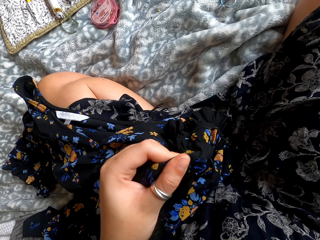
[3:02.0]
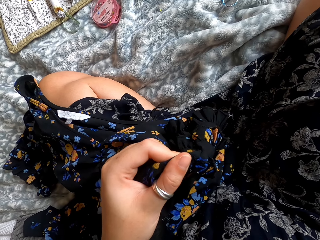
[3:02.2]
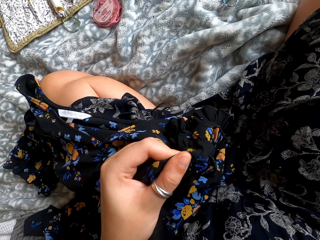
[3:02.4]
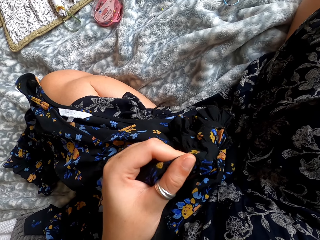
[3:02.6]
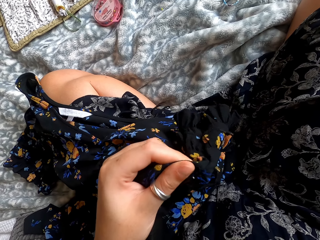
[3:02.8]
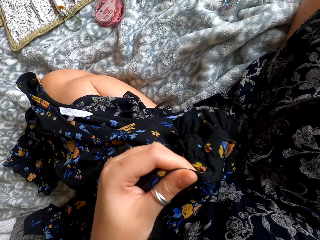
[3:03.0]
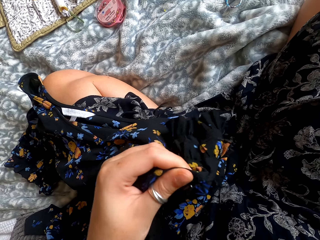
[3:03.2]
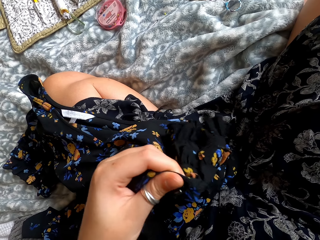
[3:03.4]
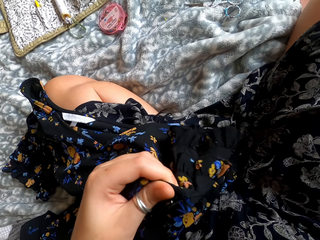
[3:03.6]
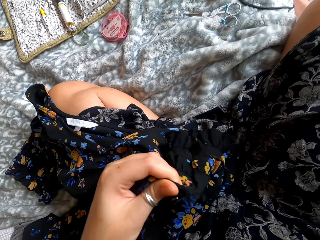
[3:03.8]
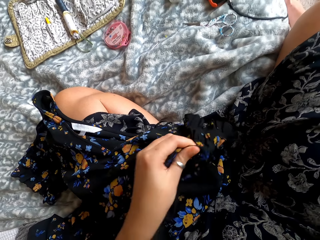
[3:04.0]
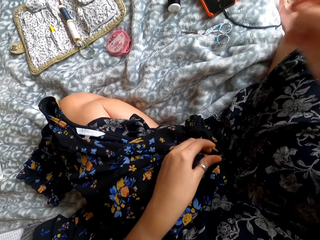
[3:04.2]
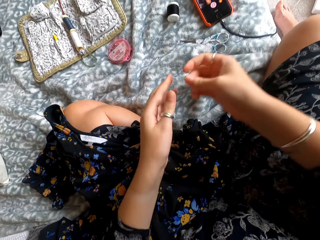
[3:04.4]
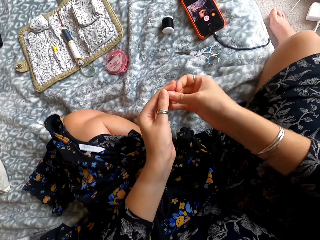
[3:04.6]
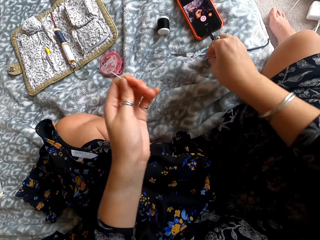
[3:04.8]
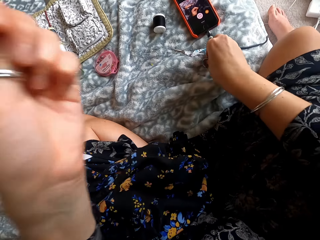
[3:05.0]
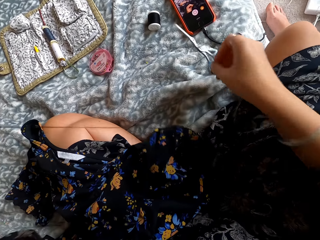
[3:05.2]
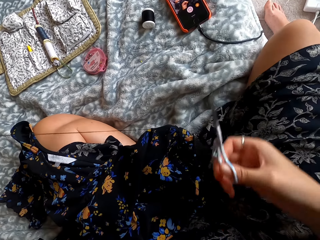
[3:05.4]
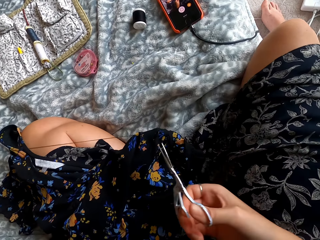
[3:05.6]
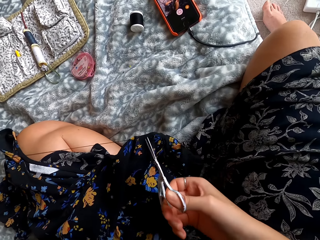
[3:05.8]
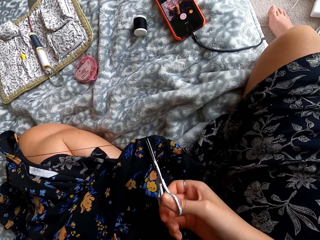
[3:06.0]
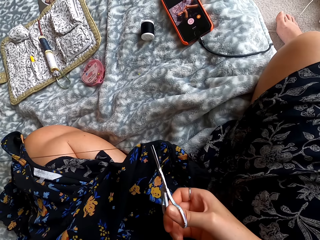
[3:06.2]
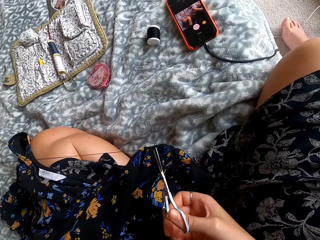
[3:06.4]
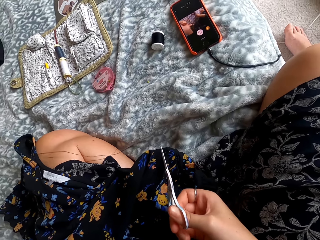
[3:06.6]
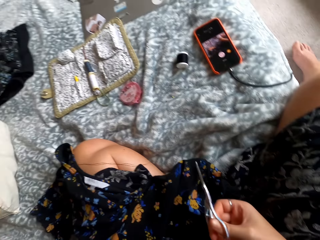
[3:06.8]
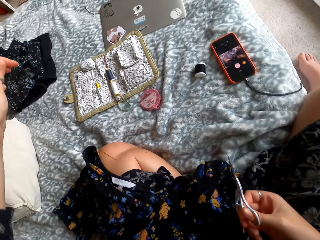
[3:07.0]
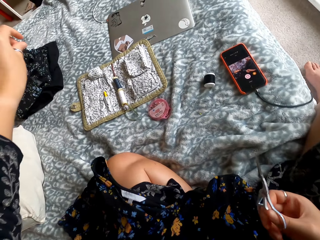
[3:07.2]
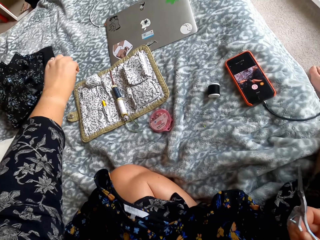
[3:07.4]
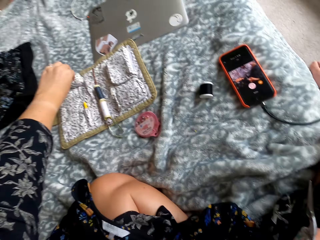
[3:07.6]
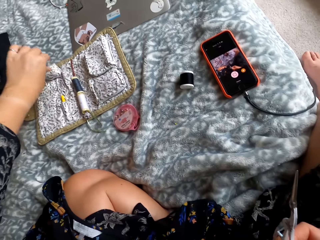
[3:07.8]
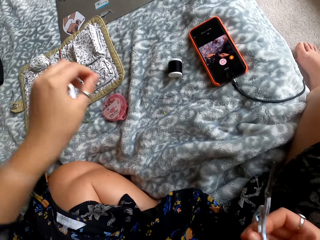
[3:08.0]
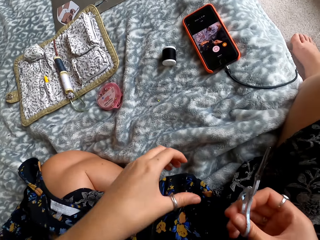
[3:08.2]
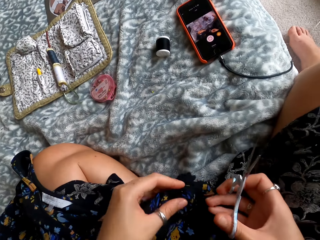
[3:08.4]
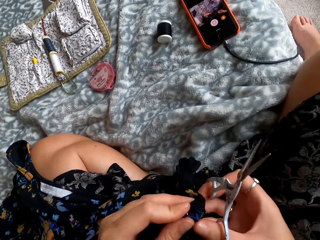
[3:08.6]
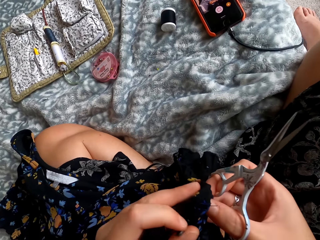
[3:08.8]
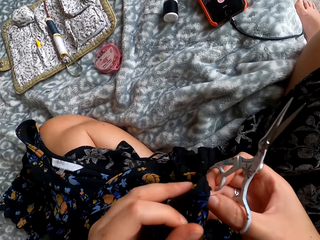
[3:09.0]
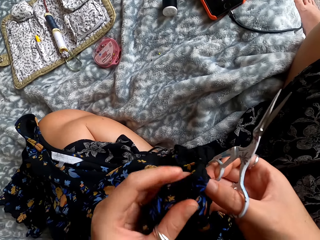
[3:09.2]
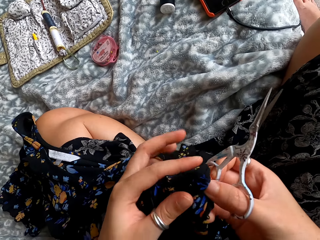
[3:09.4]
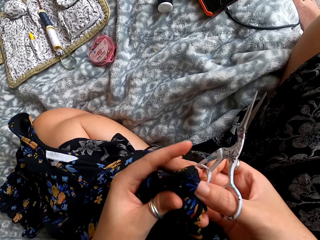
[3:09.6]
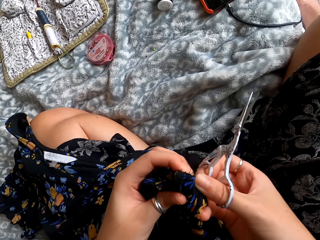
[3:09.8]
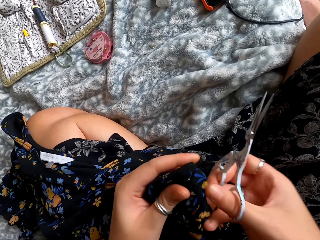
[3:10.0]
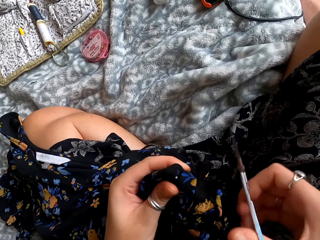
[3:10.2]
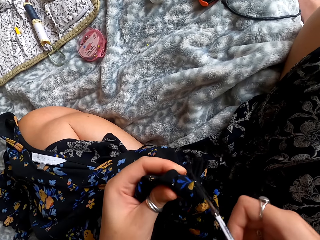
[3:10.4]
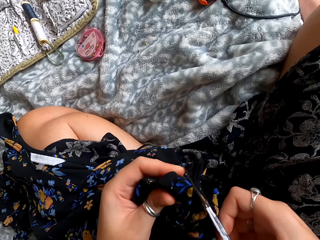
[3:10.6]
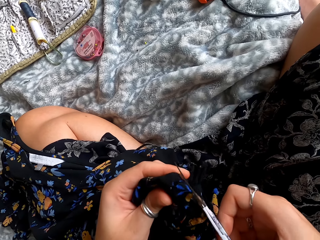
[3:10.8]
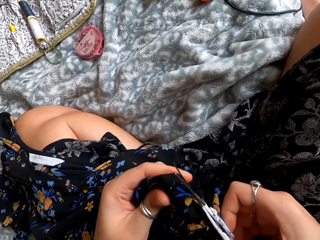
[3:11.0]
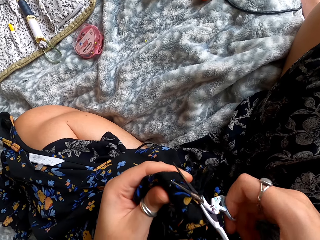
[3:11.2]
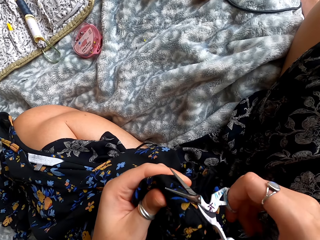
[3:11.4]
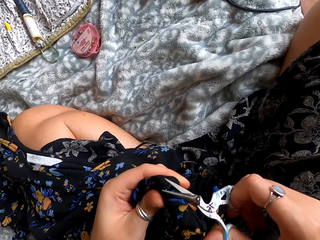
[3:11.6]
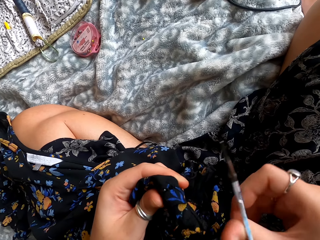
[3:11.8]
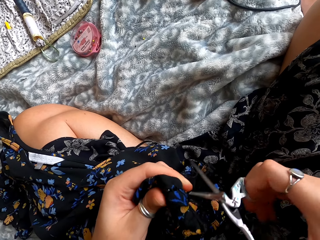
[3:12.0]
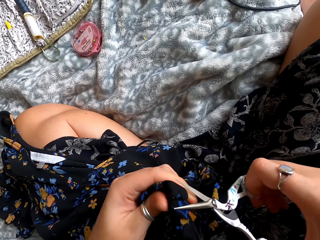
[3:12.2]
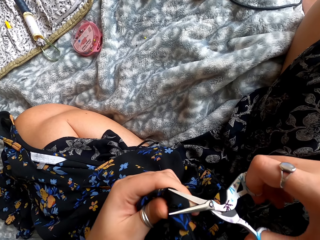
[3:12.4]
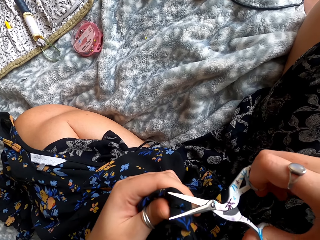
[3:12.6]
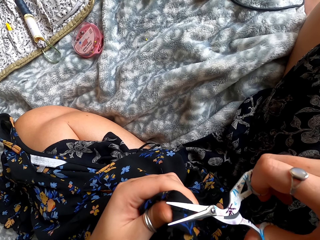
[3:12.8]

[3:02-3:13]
The camera wearer tightens the thread. They pick up scissors, cut the thread and put down the sewing needle. They hold the clothes well. They cut thread on the clothes.

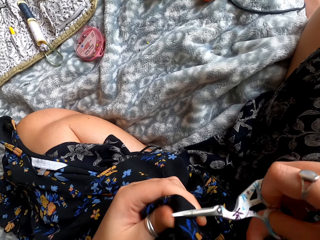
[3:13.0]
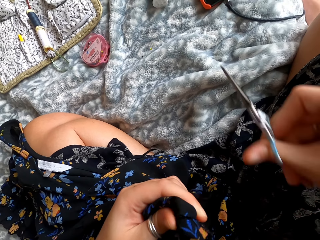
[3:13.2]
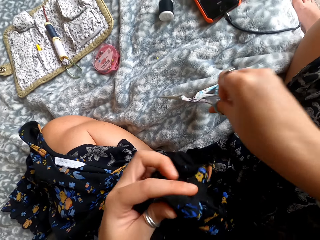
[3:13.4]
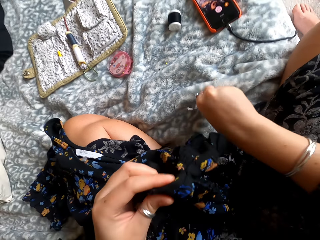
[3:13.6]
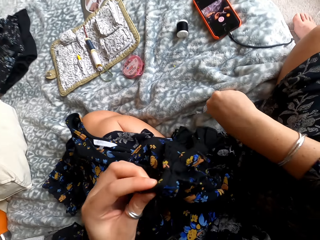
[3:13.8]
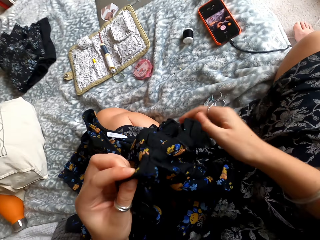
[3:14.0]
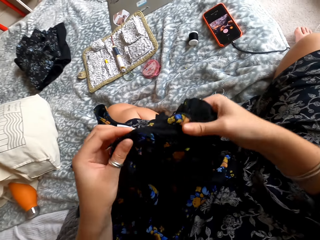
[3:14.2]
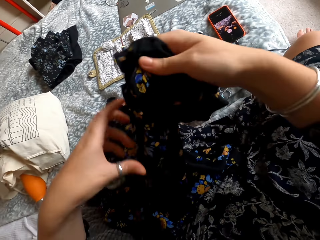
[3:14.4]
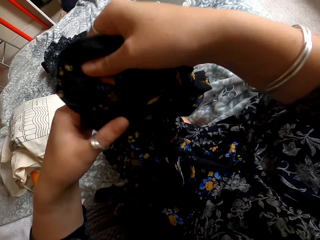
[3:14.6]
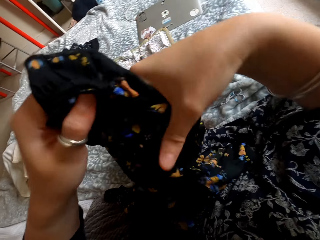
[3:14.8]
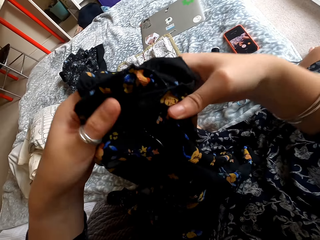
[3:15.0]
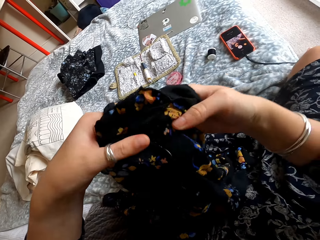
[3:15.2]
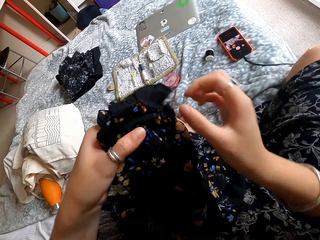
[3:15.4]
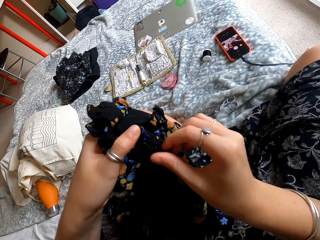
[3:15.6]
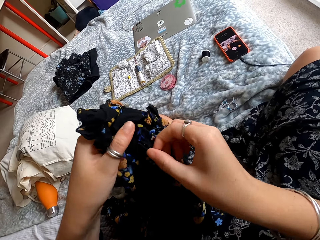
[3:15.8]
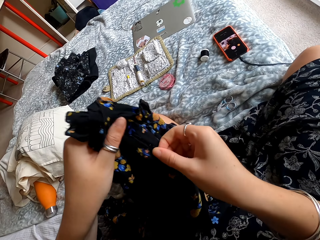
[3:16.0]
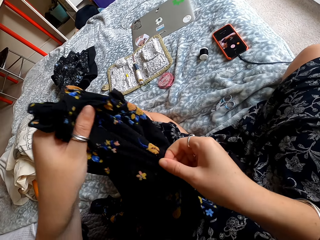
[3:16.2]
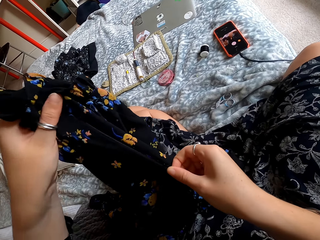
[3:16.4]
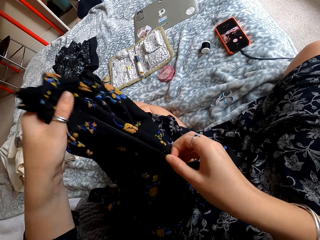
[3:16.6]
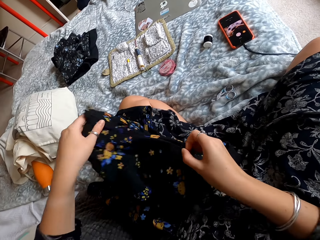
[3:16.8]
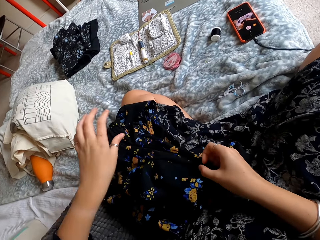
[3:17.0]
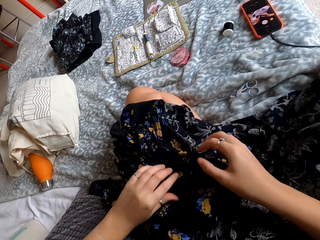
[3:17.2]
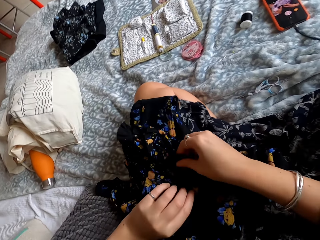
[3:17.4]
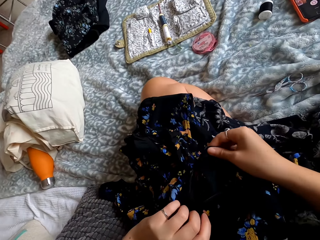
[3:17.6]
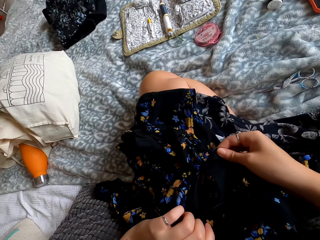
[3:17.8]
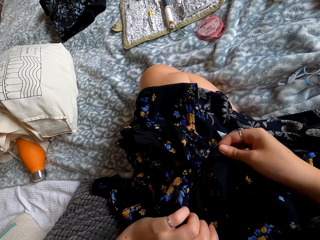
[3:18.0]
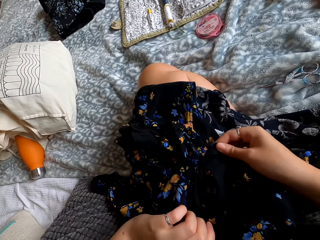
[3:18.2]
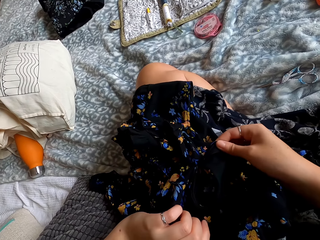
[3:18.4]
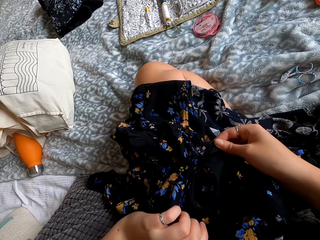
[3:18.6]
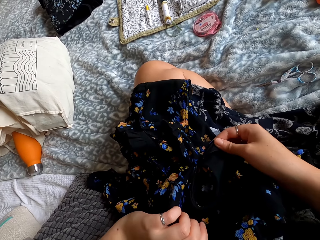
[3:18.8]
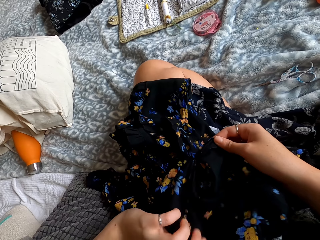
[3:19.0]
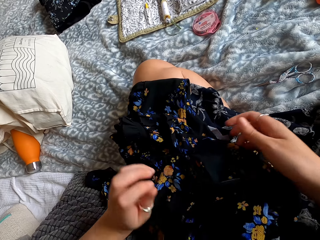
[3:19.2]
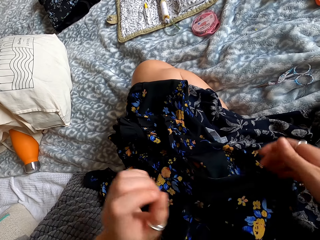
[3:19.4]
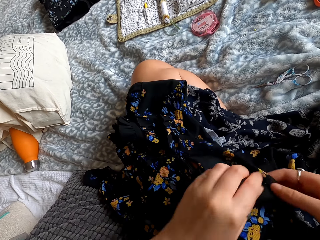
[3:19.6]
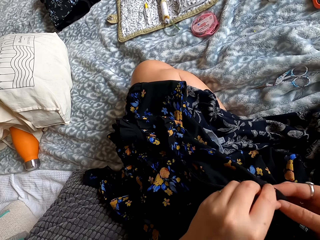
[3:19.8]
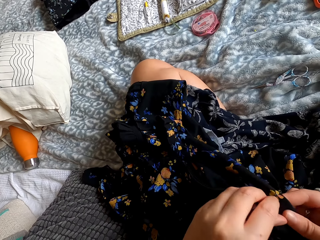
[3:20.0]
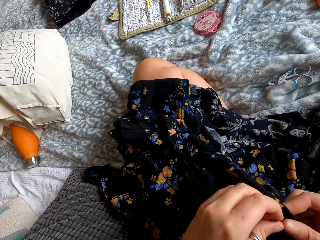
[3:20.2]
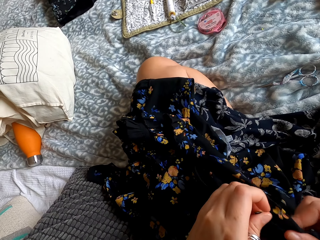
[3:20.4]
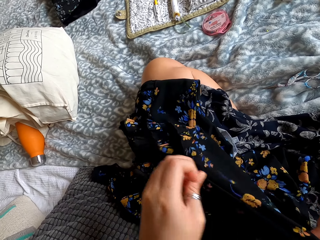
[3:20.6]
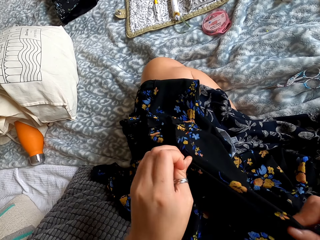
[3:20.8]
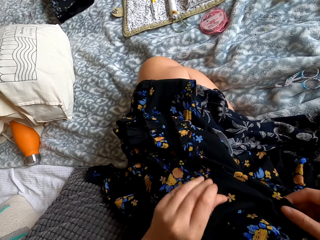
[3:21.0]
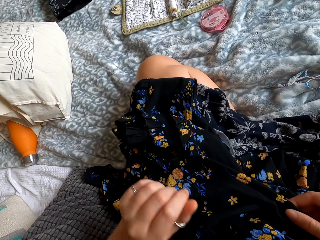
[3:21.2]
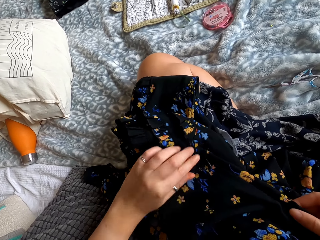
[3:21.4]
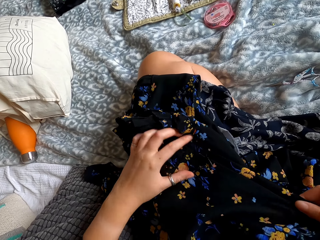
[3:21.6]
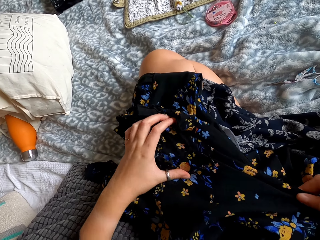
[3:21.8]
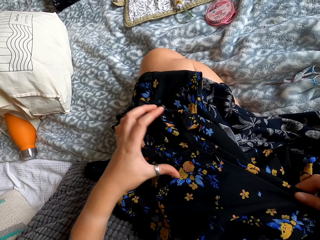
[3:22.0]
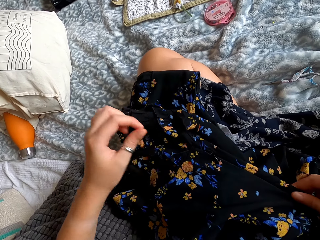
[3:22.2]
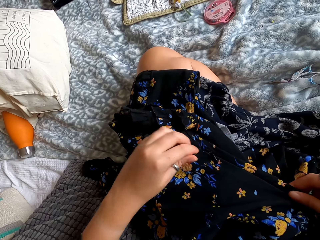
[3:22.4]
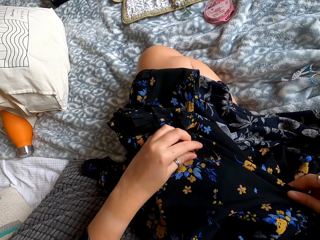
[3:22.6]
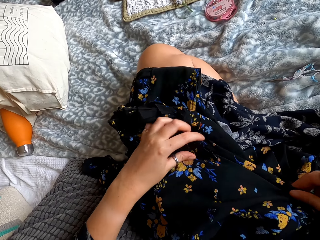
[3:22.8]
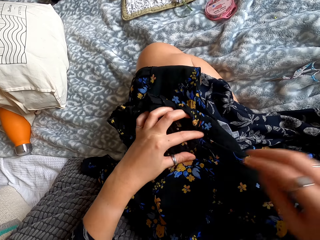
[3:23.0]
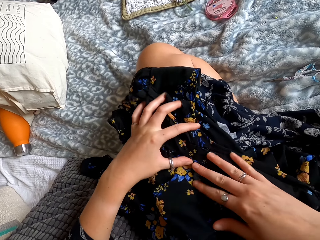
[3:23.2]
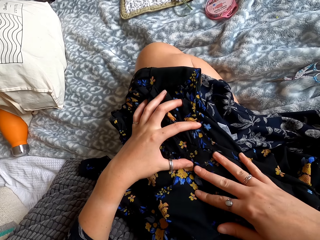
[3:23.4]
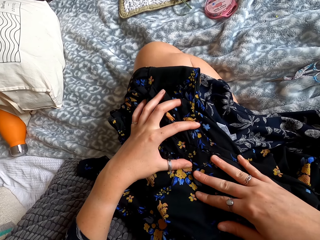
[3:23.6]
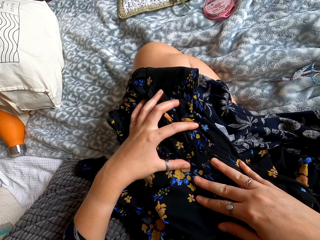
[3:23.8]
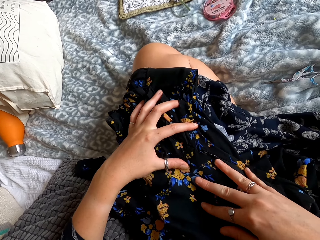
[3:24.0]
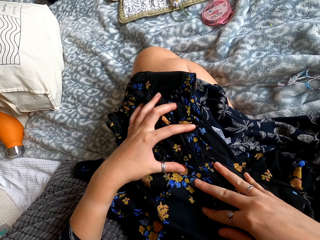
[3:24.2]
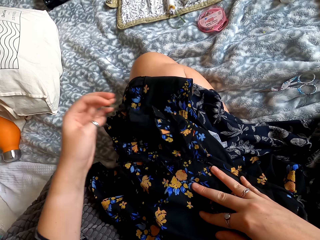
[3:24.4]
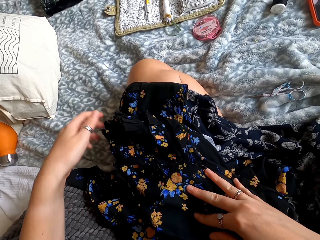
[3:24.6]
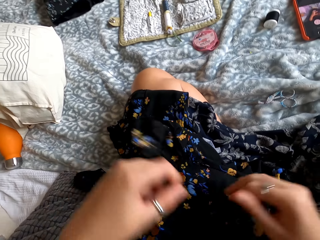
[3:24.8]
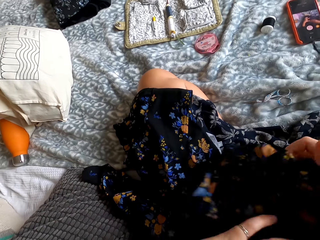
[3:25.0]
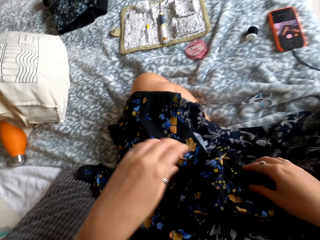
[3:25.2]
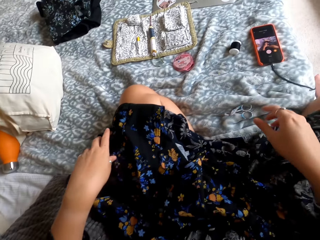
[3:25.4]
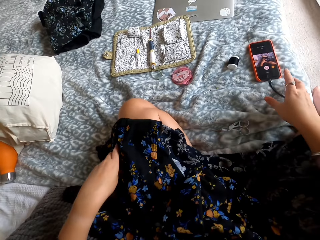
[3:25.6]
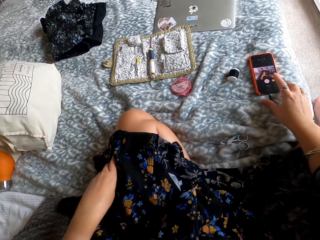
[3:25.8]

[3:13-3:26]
The camera wearer cuts thread. They put the scissors down. They stretch the clothes. They look on the clothes. They open the zip of the clothes. They put the clothes on the lap. They look on the zip area. They close the zip. They look on the zip area again. They look on the clothes.
